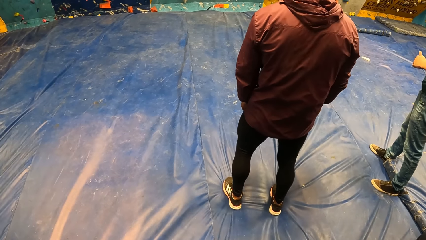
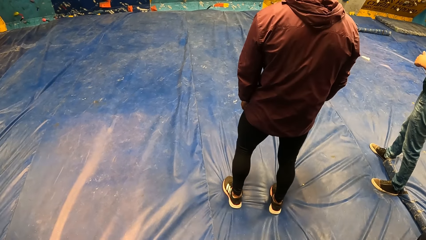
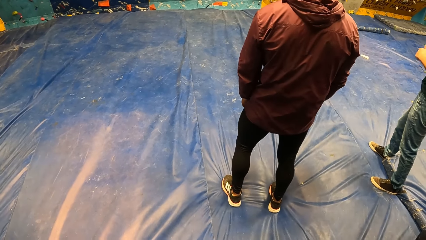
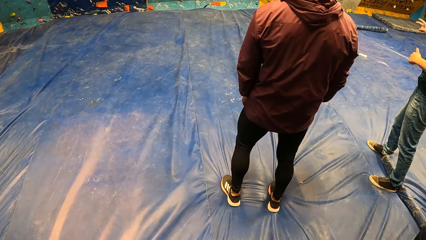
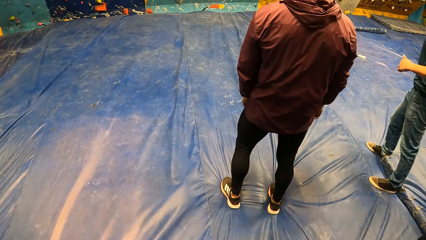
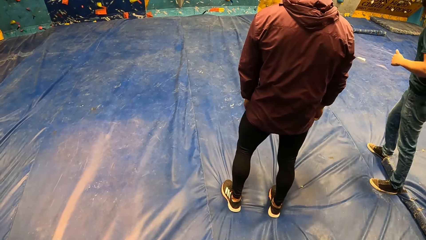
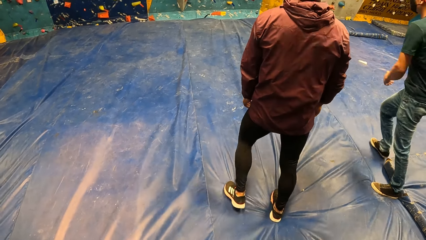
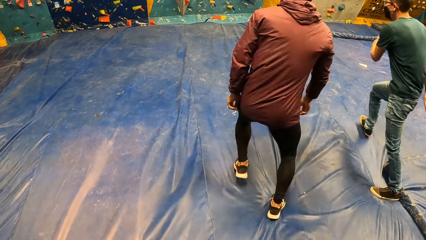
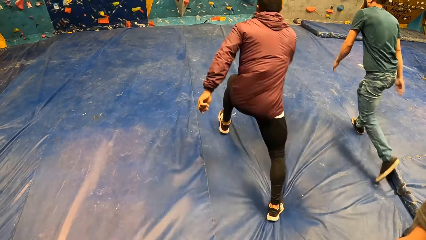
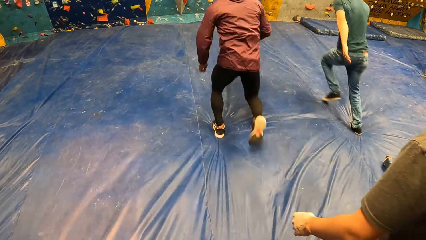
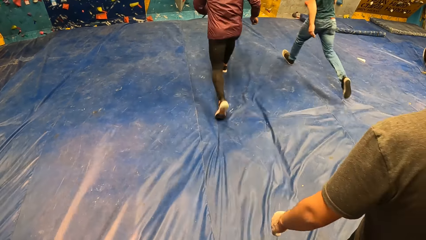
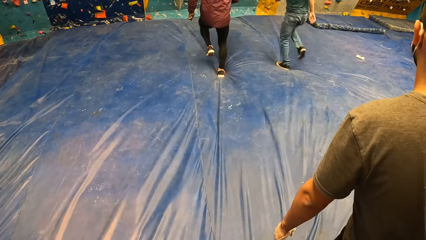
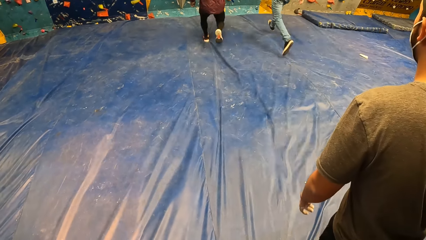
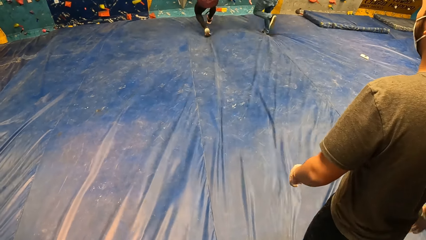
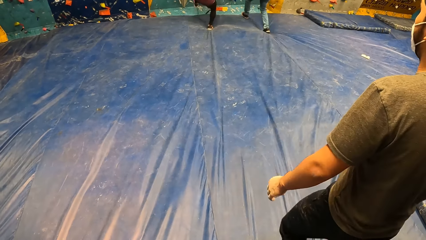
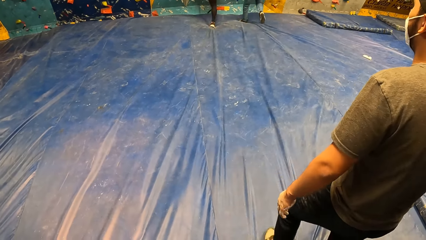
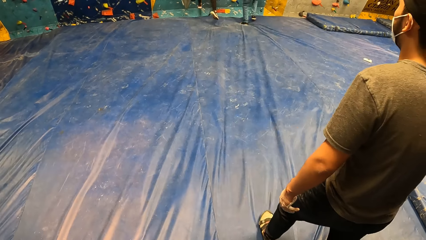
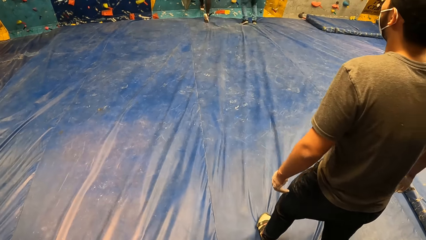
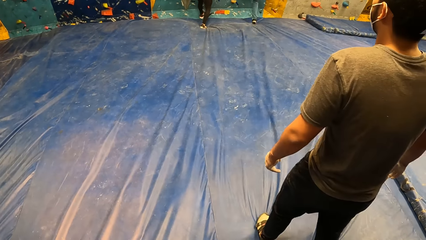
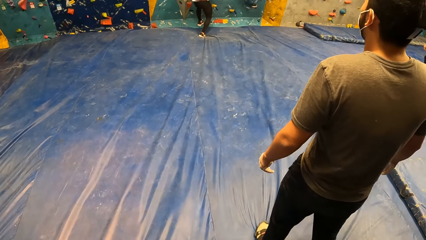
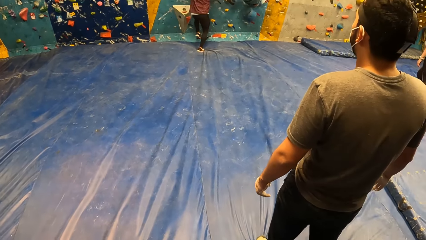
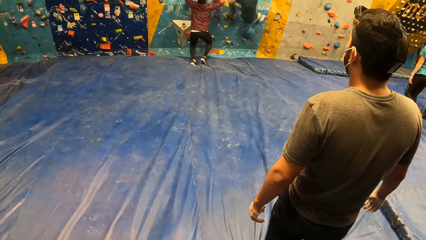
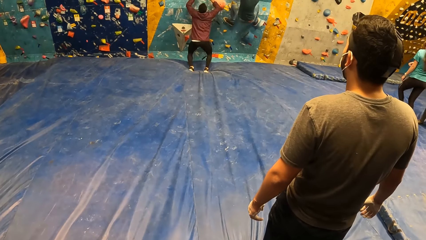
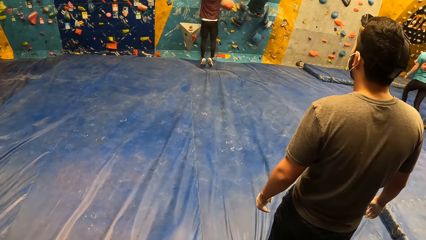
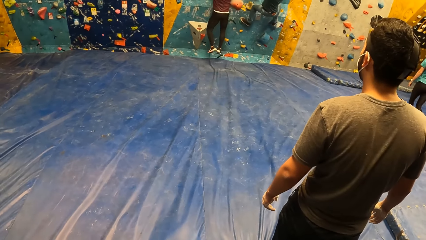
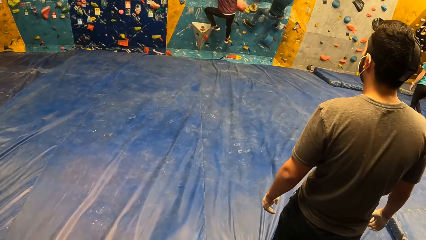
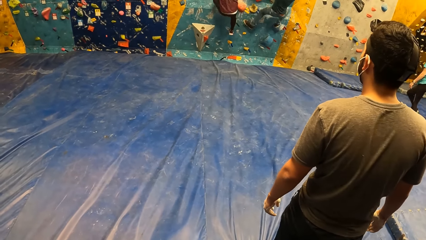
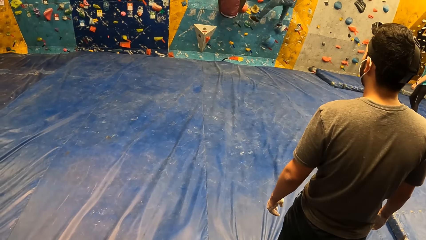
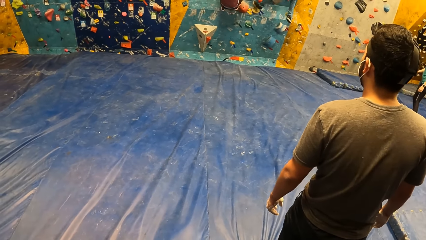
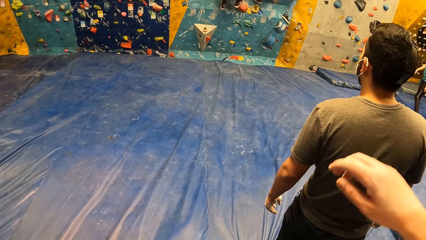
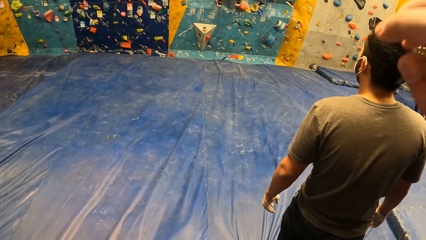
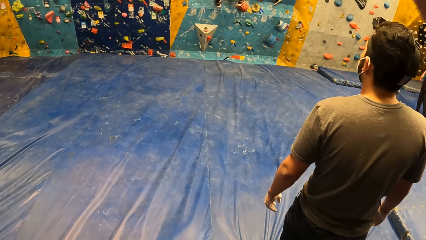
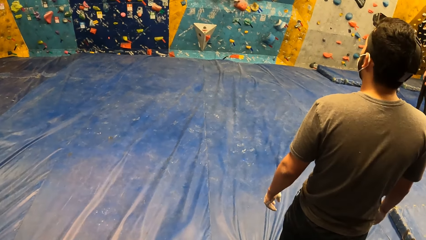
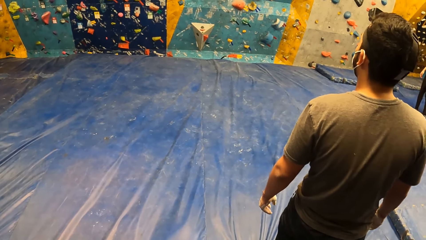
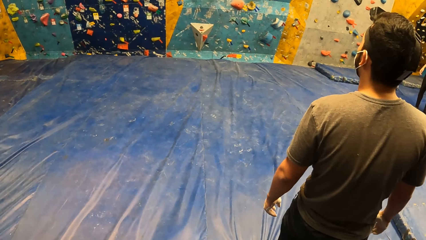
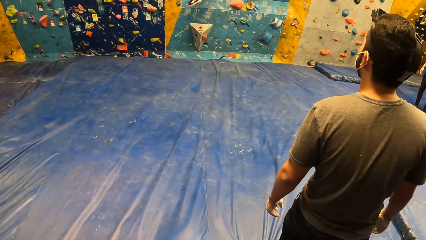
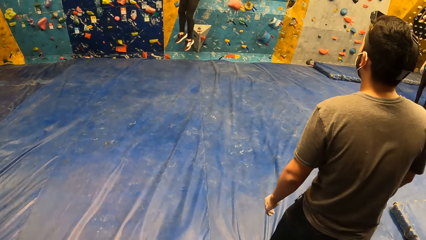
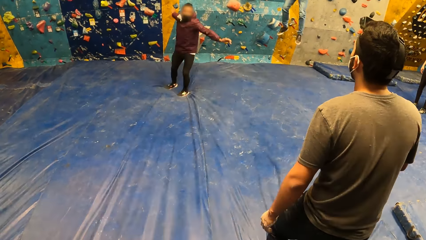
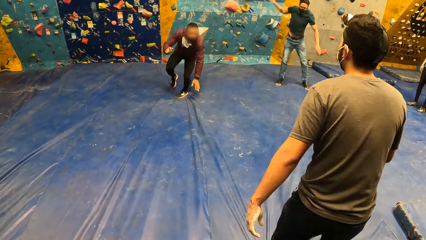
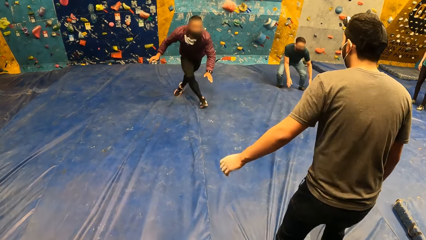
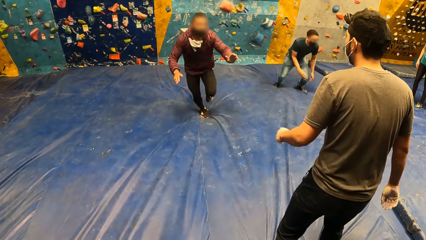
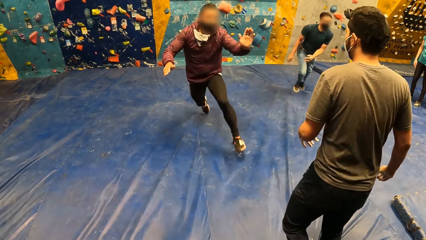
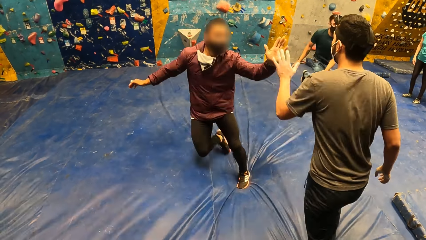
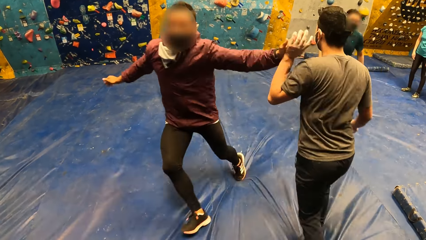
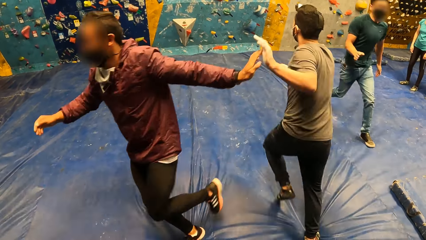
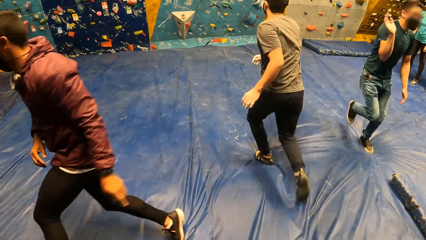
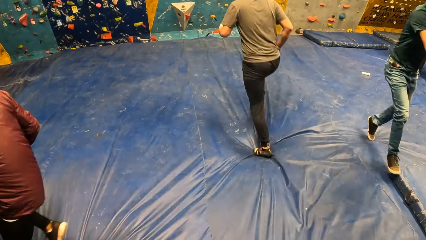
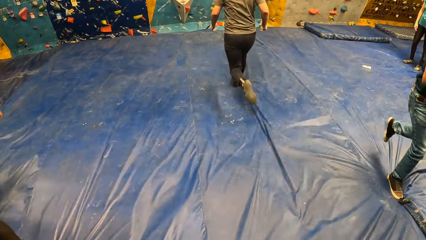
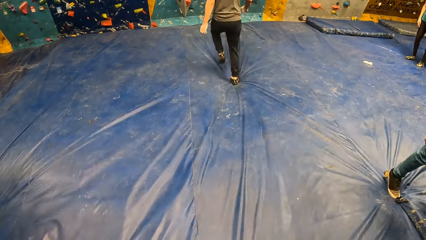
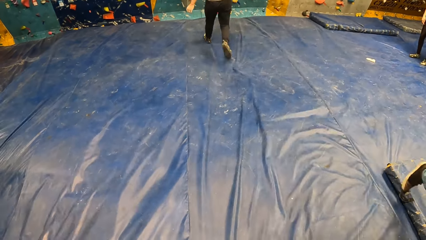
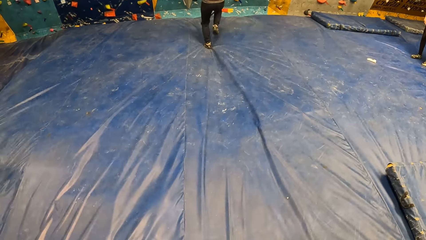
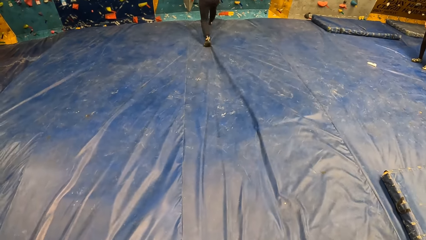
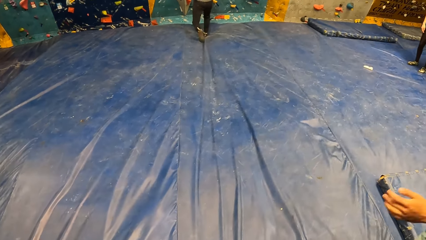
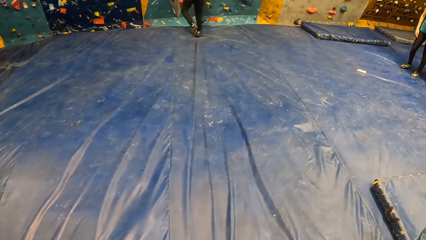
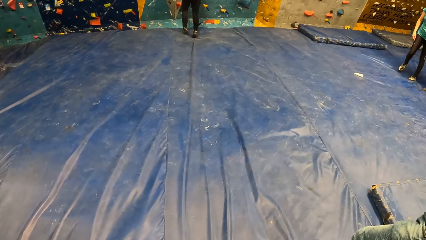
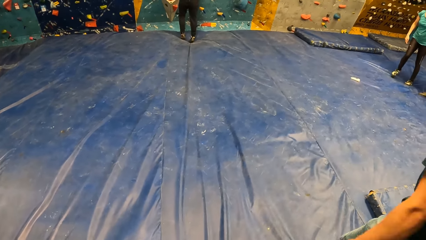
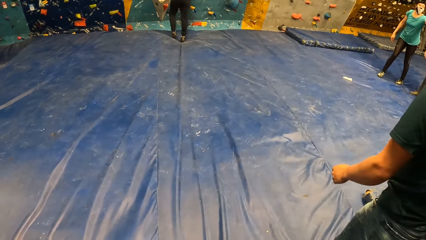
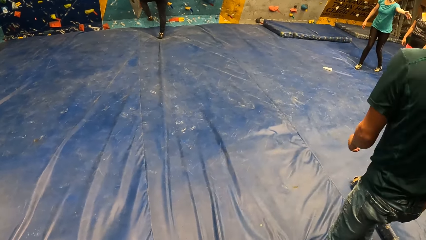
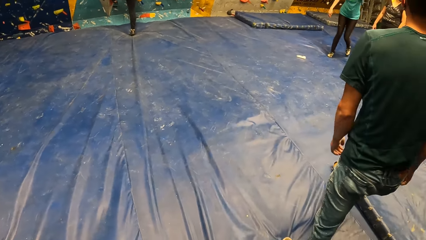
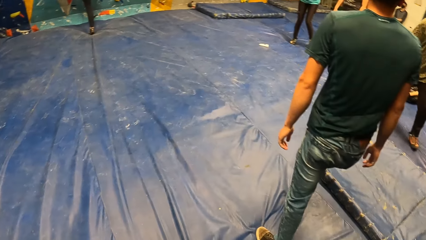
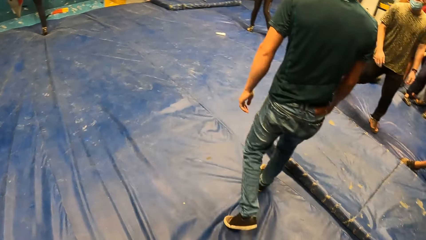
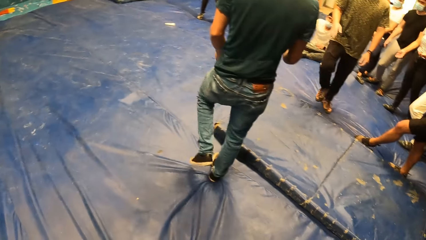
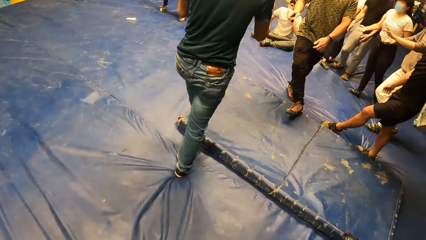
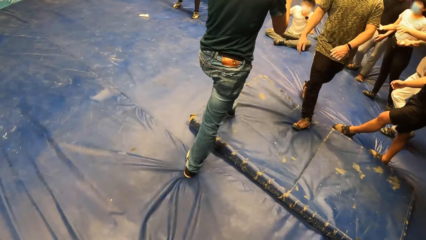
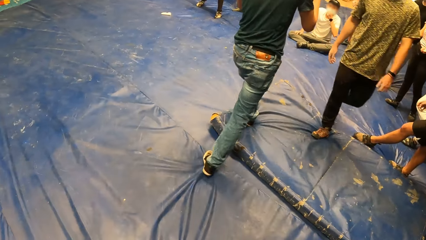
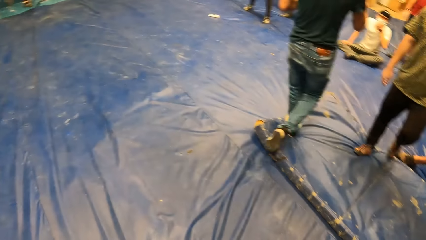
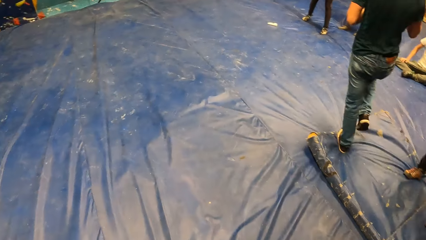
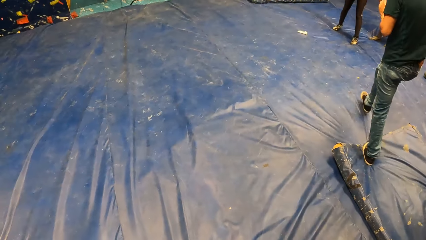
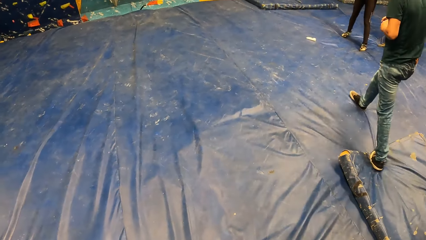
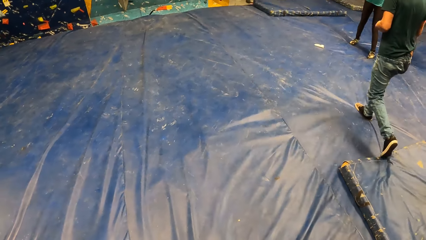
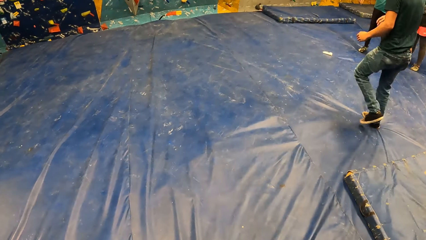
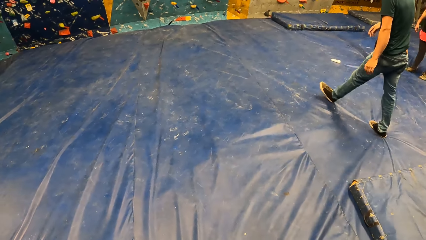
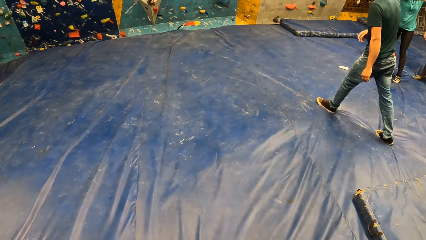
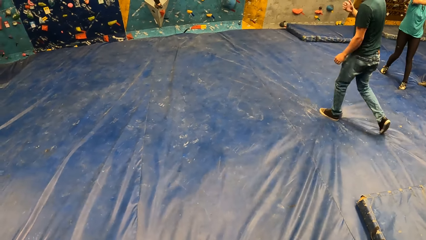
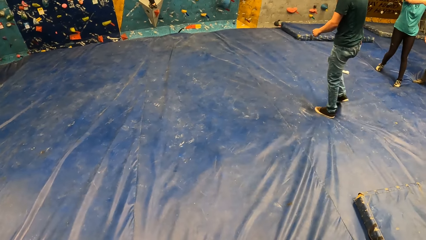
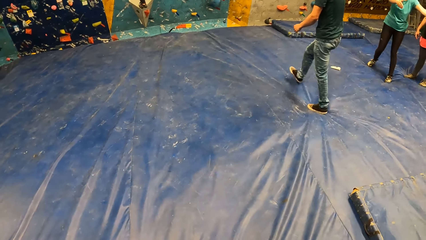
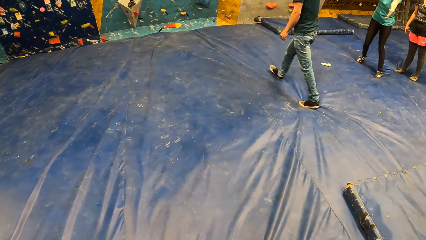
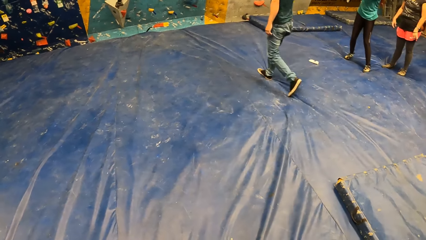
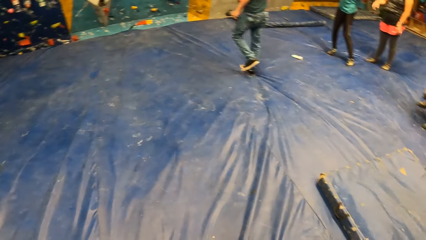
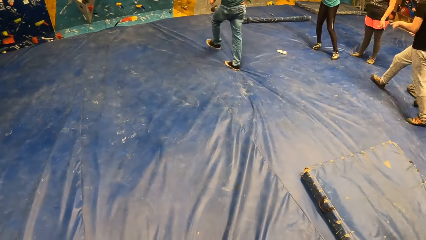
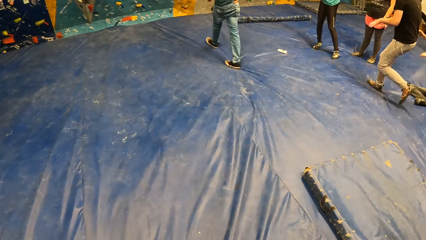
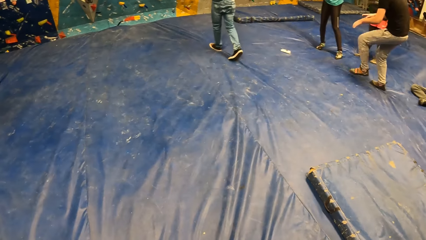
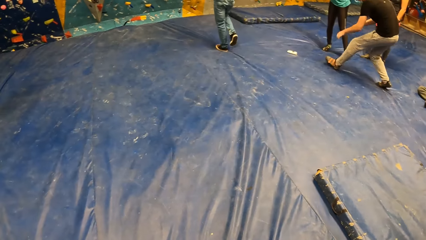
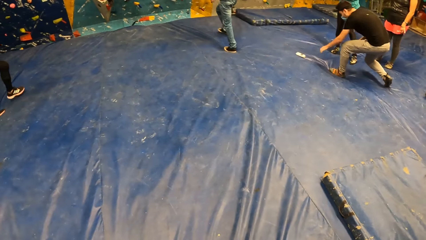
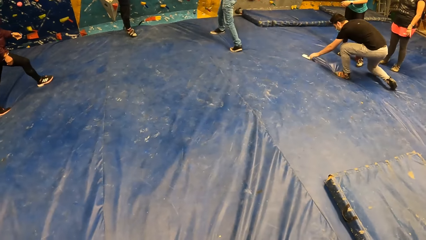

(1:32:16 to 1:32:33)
A man runs towards the bouldering wall. Another man runs towards the bouldering wall. The second man climbs the bouldering wall and jumps on a bouldering mat on the floor. The camera wearer looks around the room. The first man climbs the bouldering wall. The camera wearer raises his right hand to his face. The second man lands on the bouldering mat on the floor. The first man lands on the bouldering mat on the floor. The second man runs towards a third man and interacts with the third man. The third man runs towards the bouldering wall. The camera wearer looks around the room. The third man climbs the wall. The camera wearer looks around the room. The first man interacts with the group of people and walks towards the bouldering wall.
